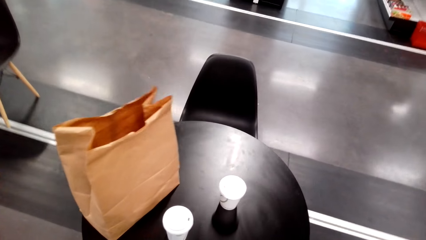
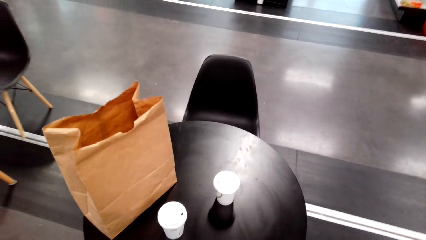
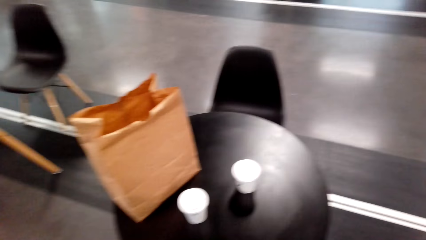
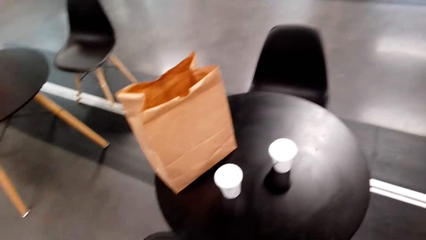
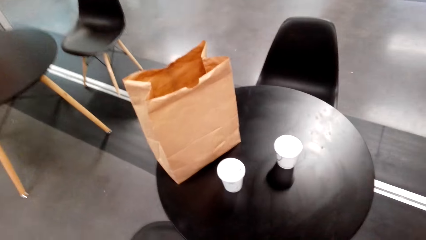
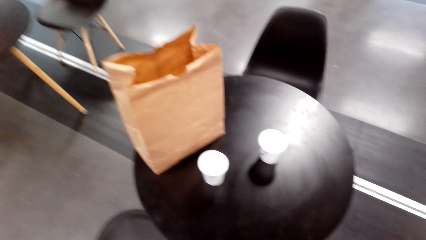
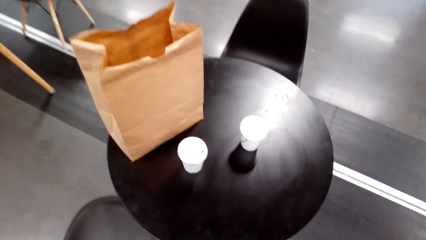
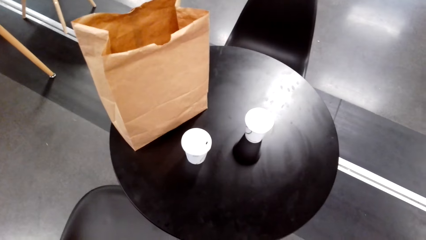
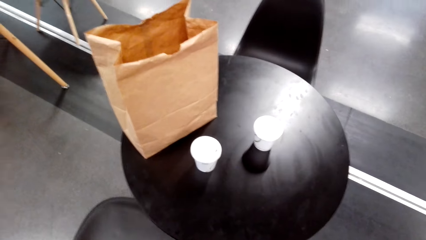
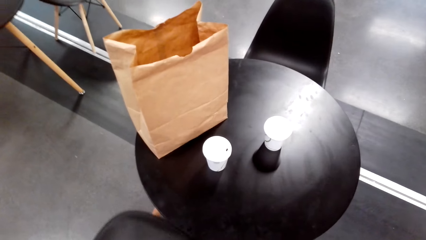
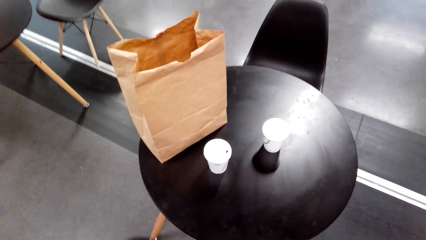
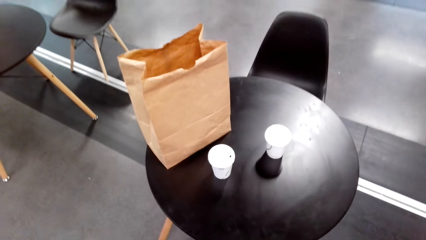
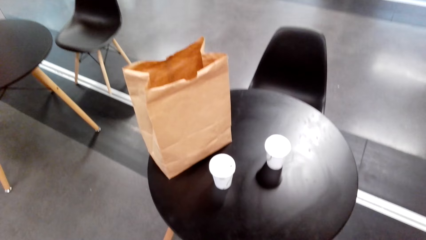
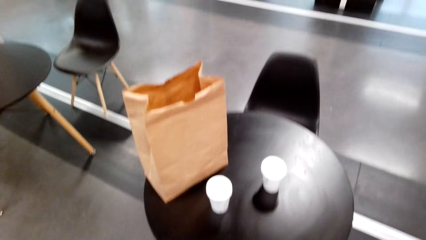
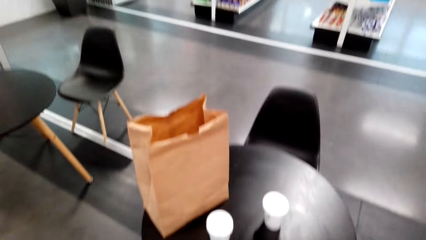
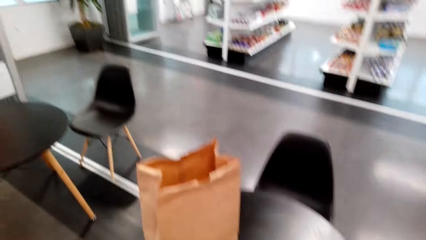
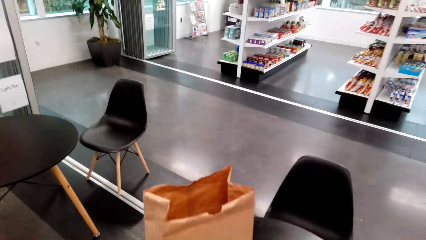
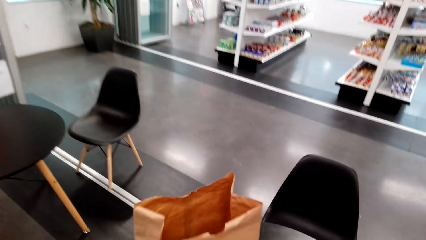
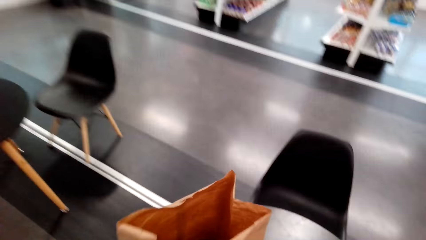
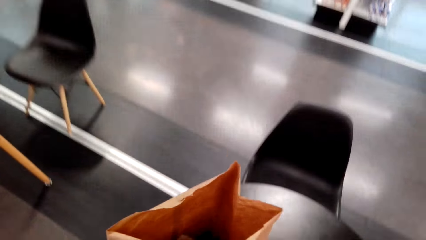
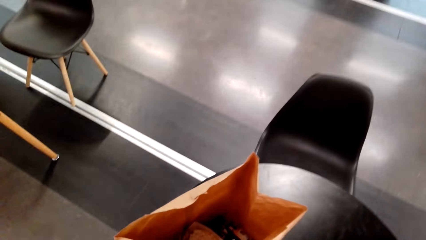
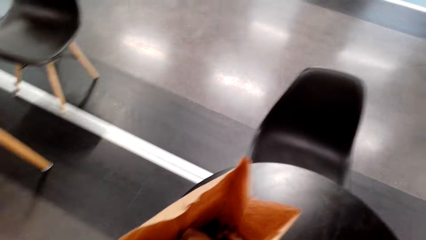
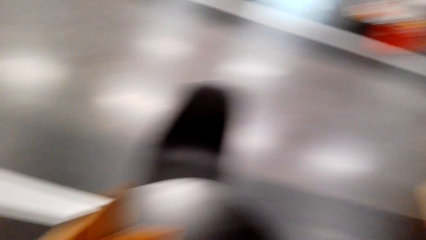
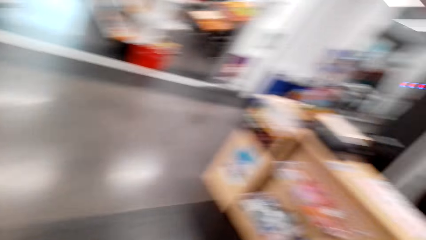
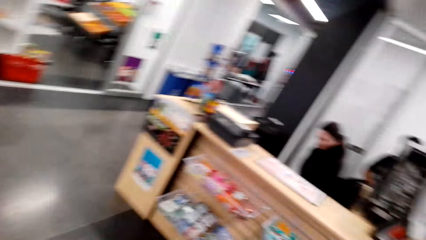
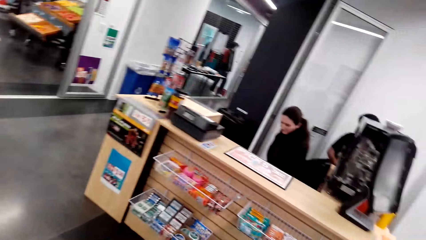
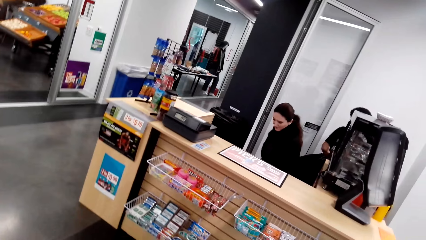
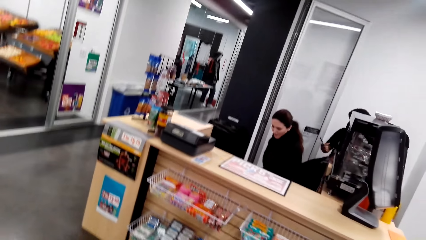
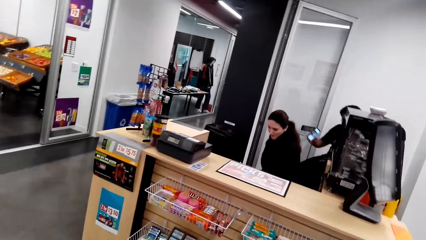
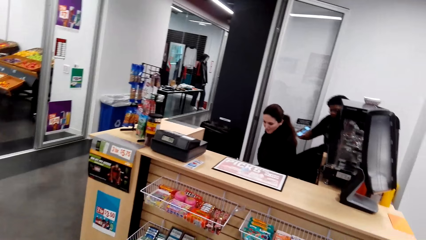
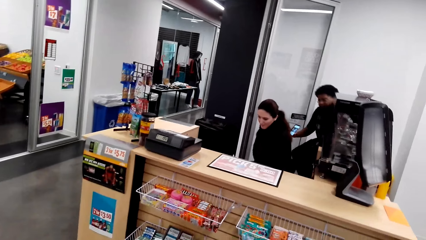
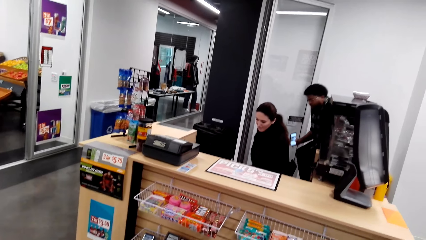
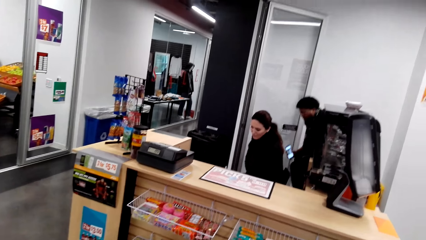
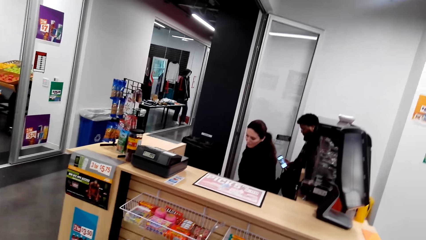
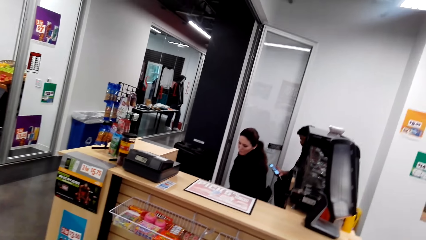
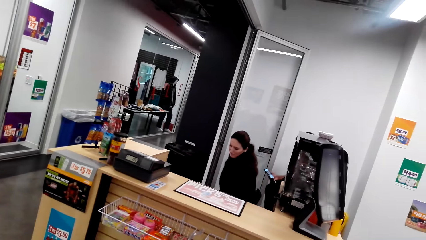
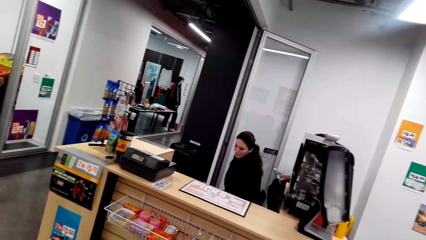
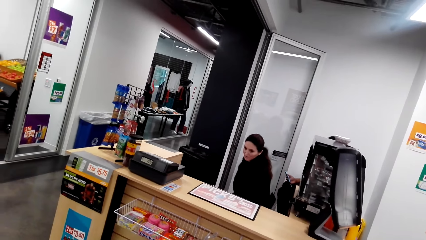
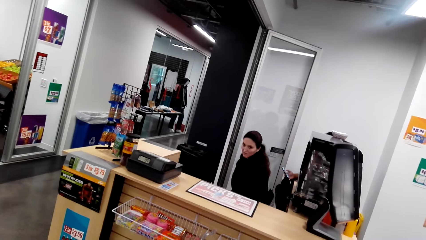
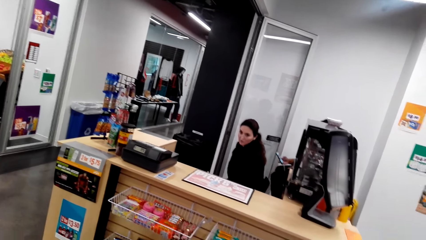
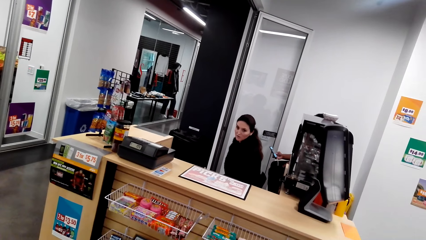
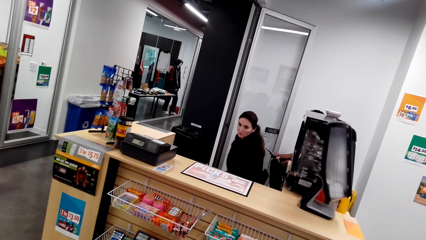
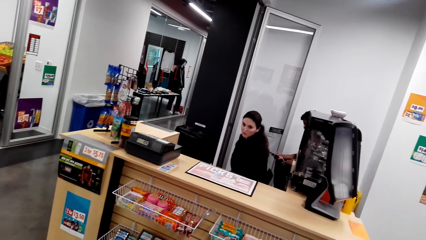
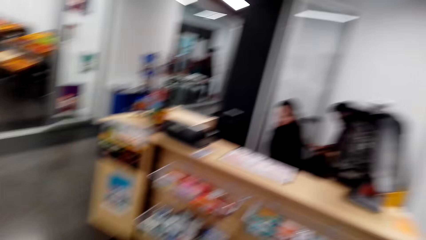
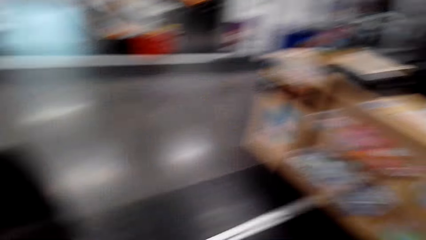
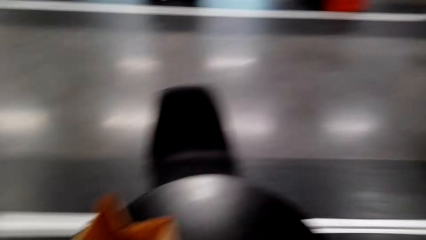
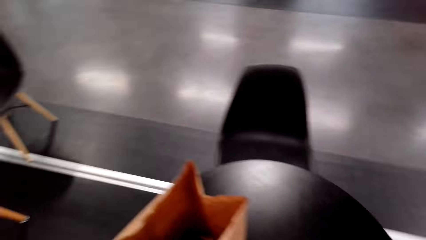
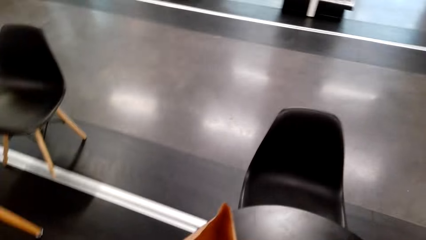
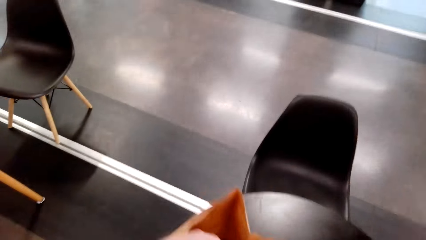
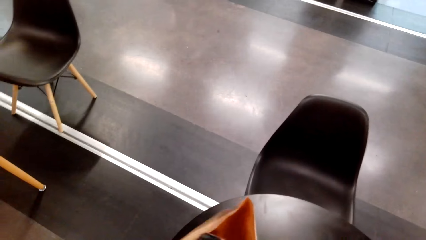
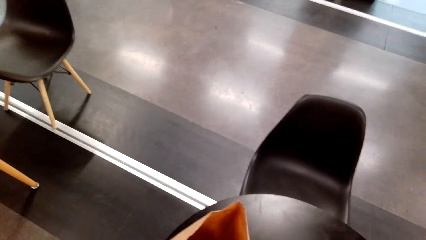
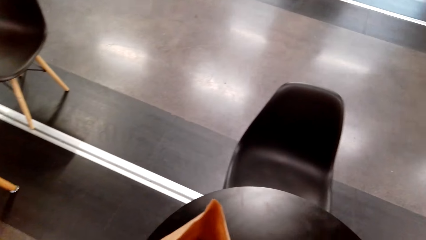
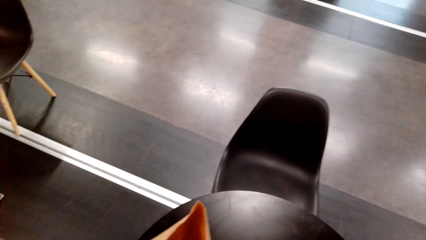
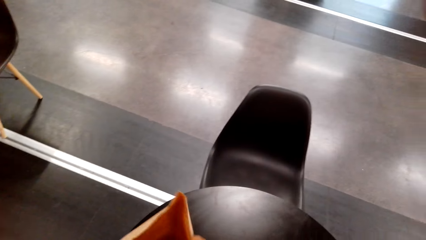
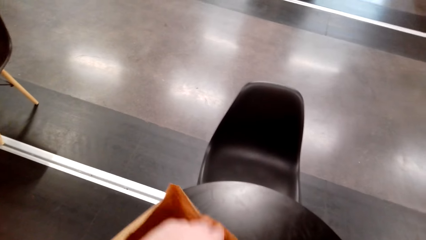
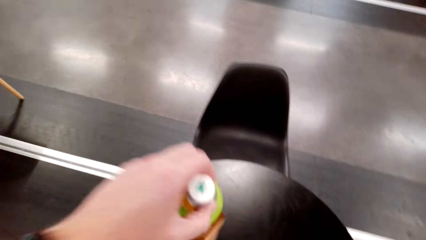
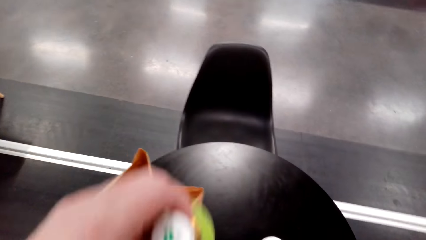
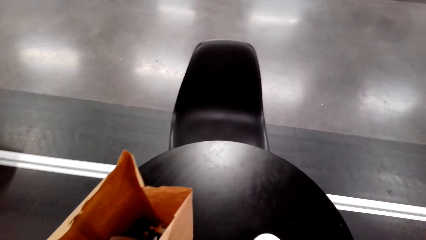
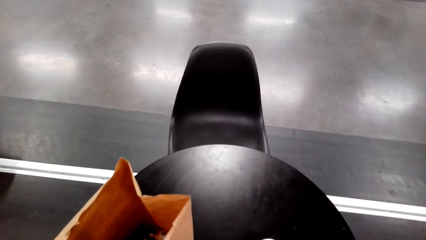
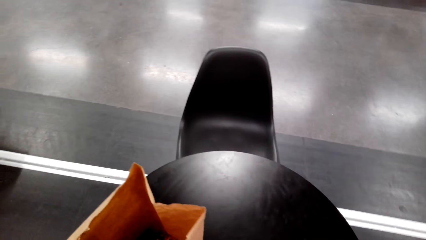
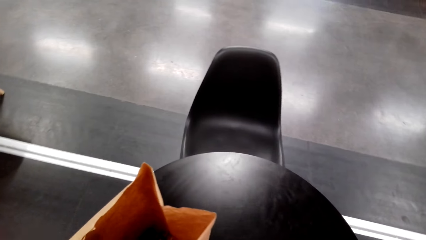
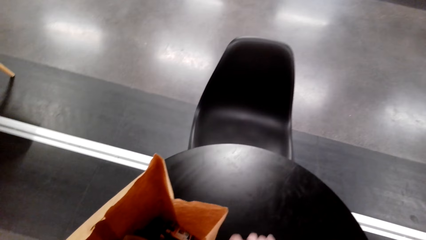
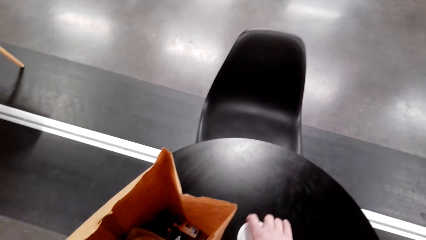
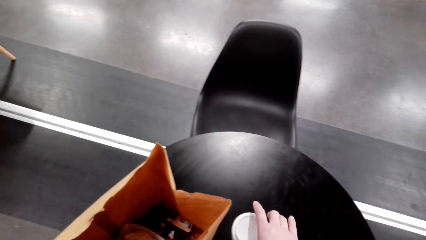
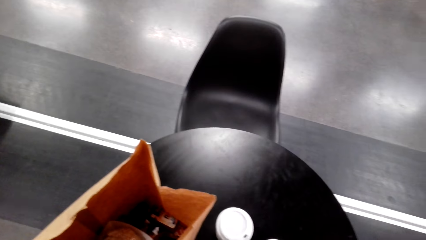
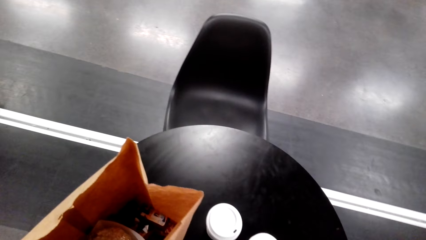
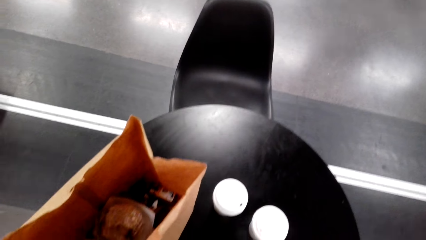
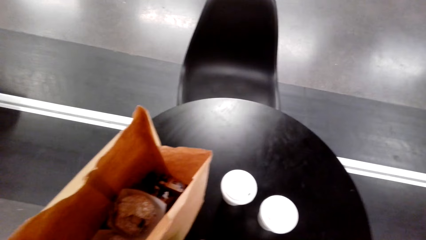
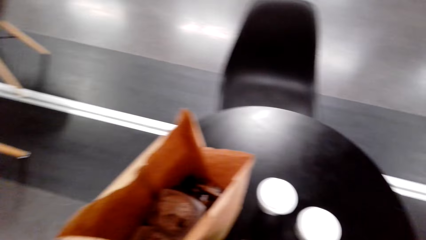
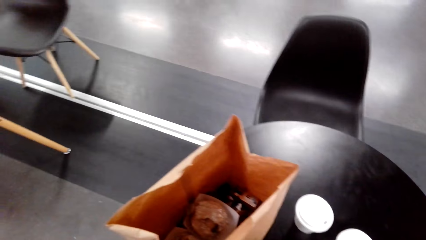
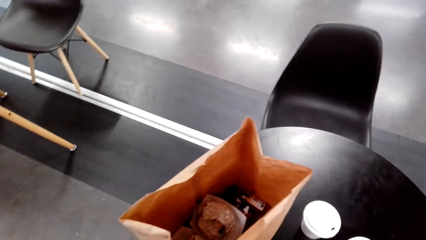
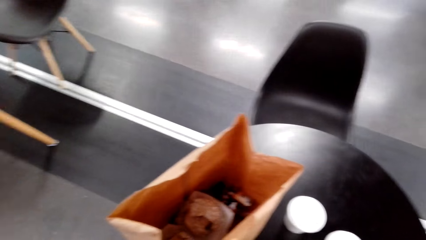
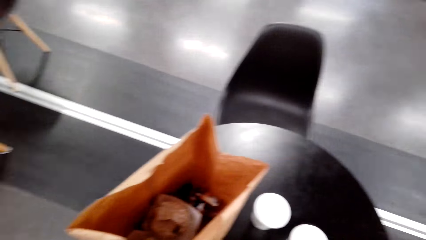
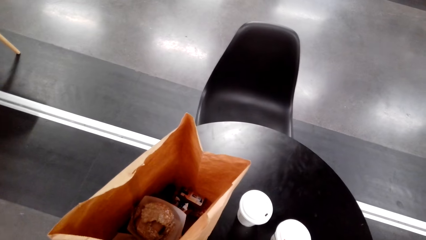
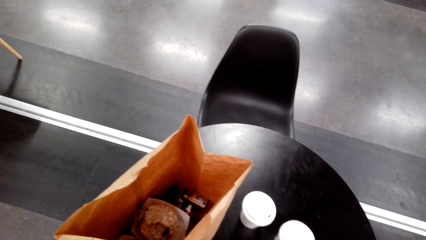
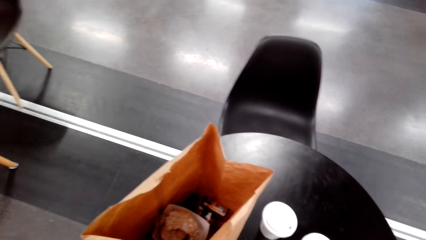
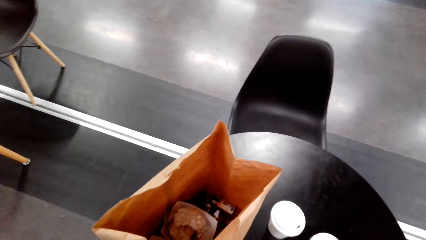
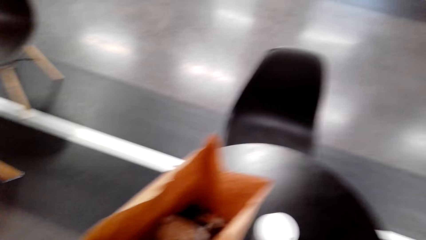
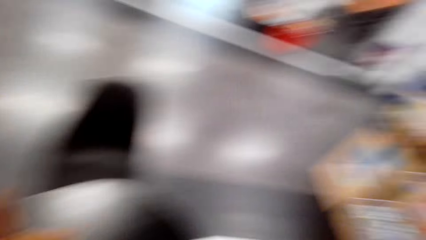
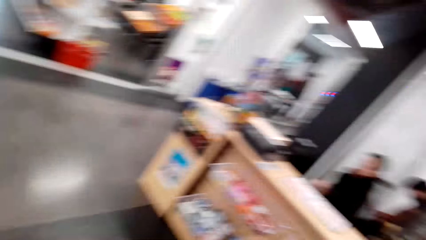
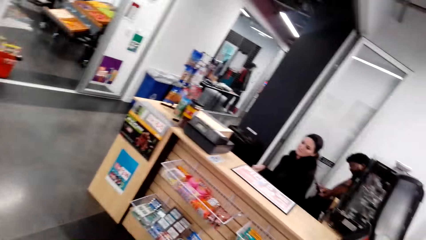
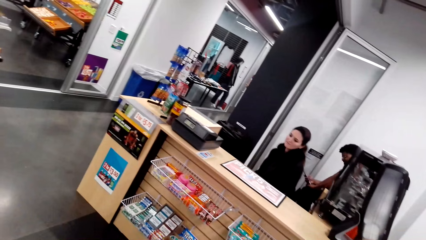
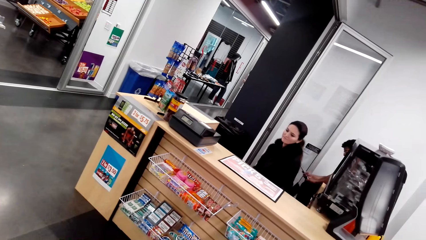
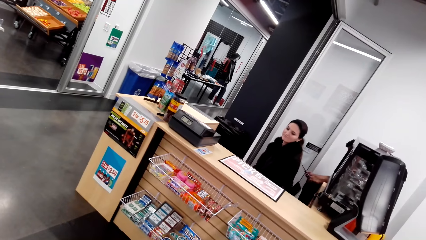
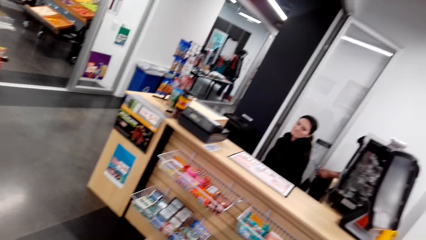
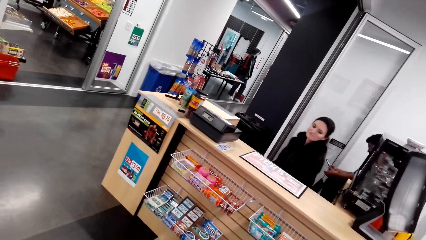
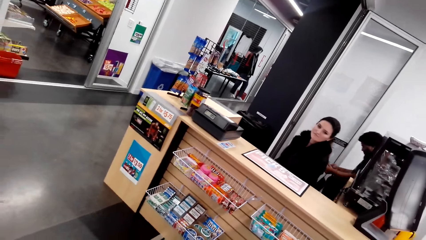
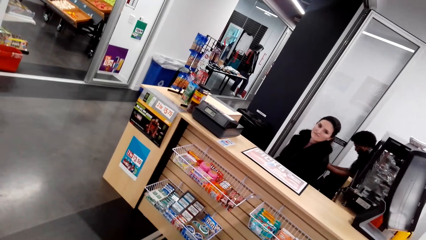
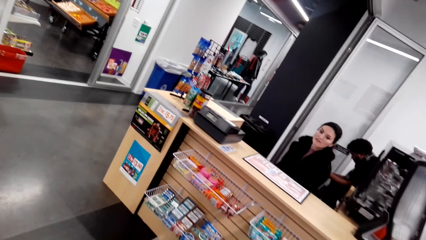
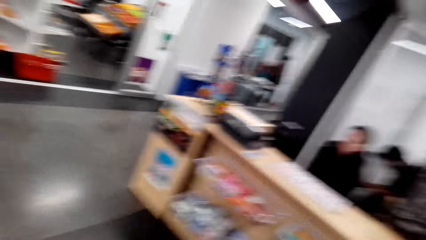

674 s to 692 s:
A cashier talks with the camera wearer. The camera wearer picks the water bottle from the shopping bag. They put something on the table.
